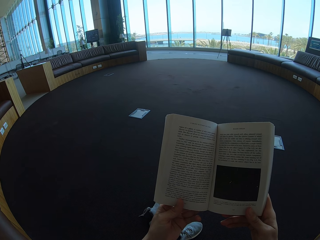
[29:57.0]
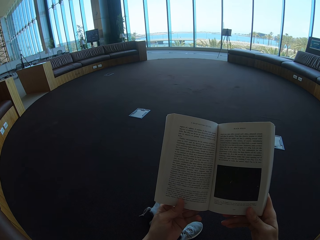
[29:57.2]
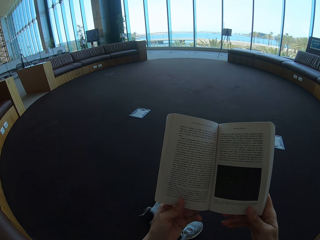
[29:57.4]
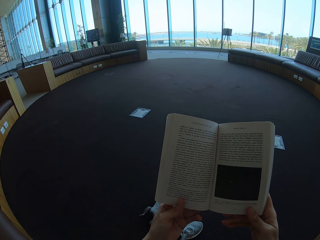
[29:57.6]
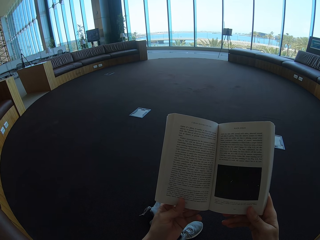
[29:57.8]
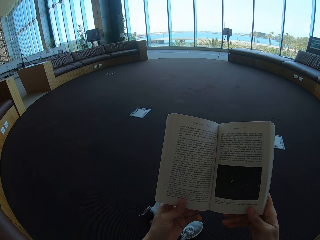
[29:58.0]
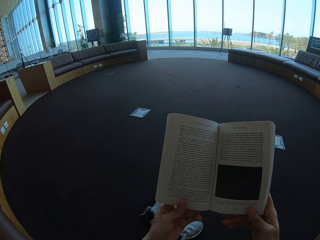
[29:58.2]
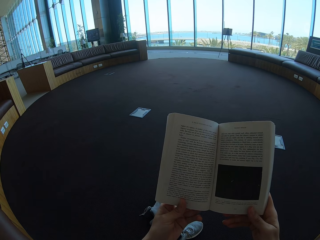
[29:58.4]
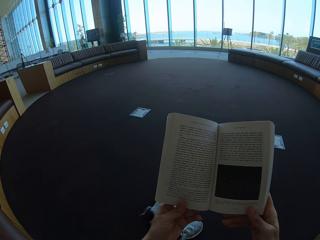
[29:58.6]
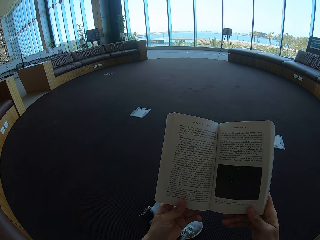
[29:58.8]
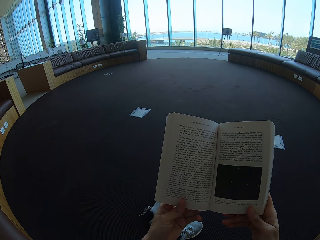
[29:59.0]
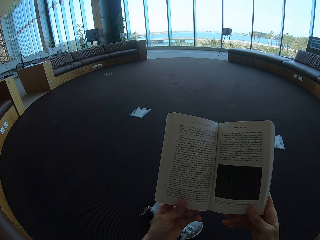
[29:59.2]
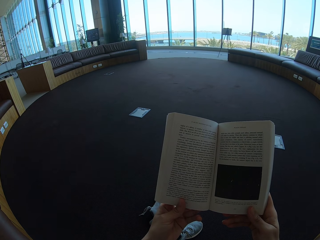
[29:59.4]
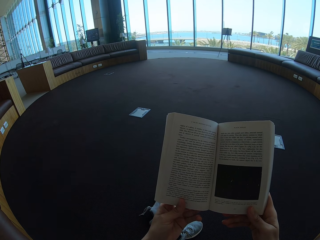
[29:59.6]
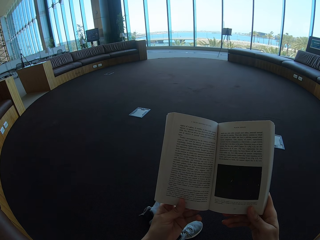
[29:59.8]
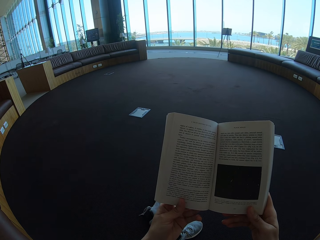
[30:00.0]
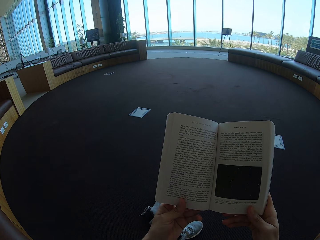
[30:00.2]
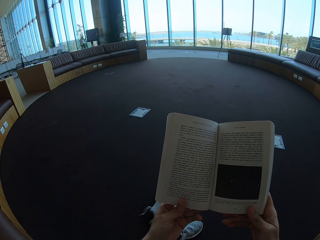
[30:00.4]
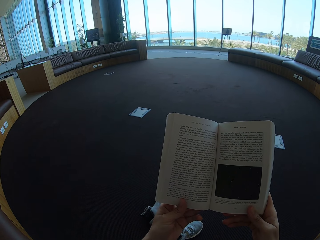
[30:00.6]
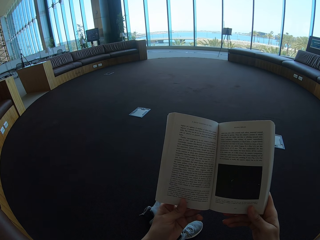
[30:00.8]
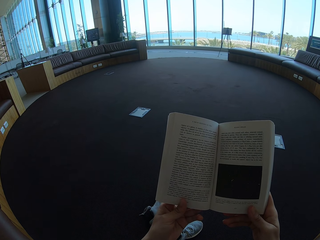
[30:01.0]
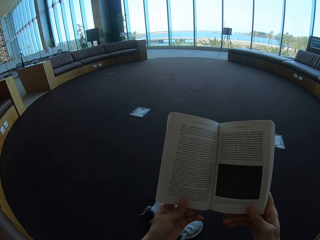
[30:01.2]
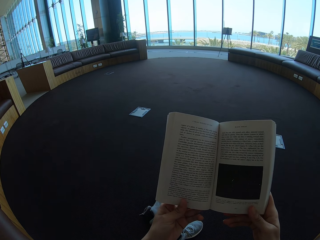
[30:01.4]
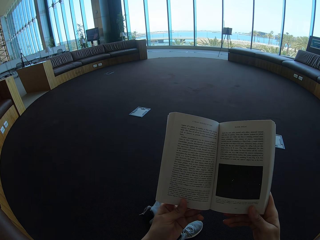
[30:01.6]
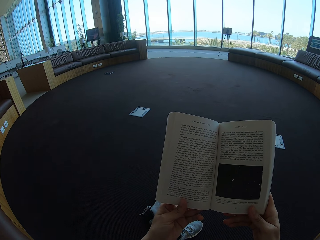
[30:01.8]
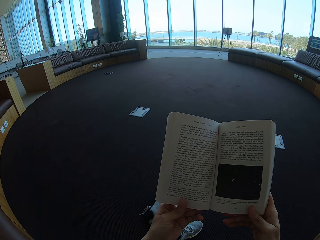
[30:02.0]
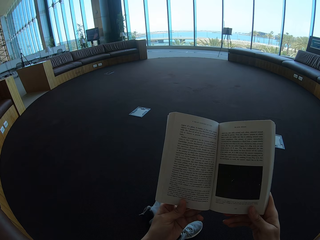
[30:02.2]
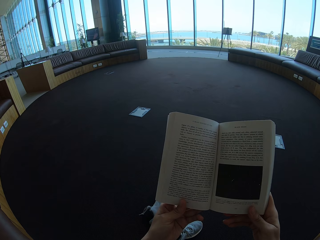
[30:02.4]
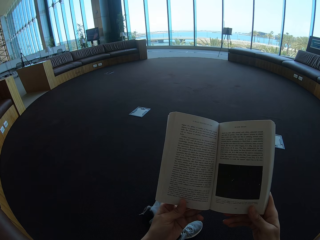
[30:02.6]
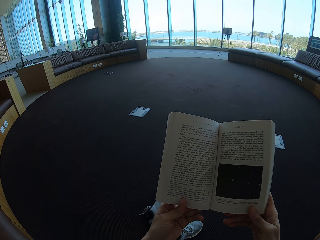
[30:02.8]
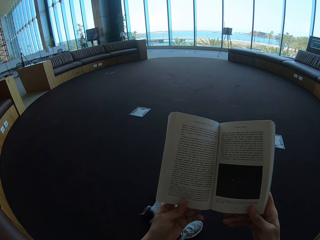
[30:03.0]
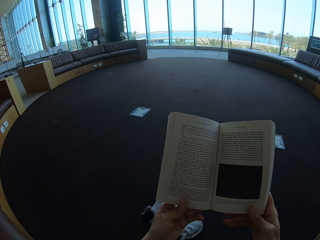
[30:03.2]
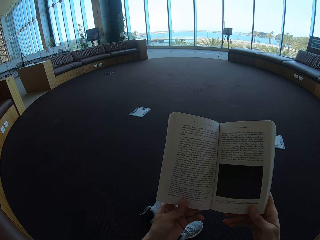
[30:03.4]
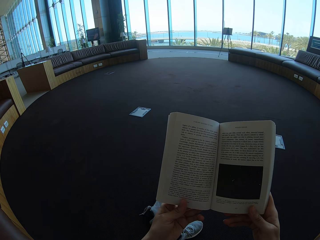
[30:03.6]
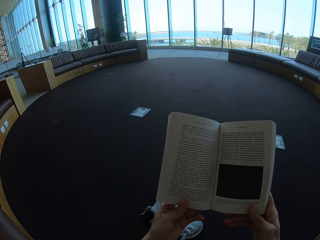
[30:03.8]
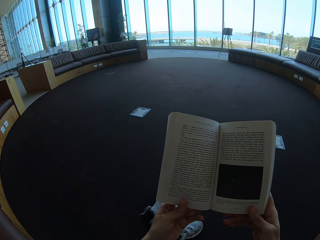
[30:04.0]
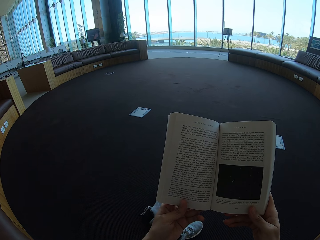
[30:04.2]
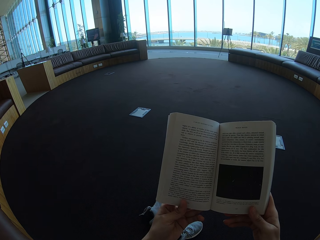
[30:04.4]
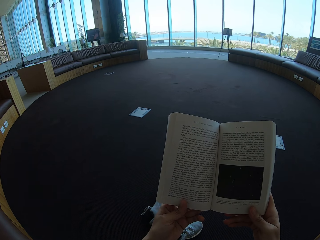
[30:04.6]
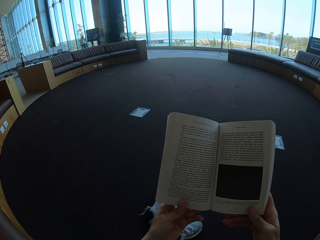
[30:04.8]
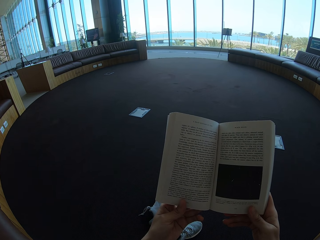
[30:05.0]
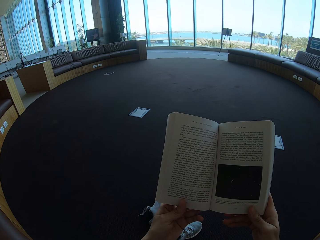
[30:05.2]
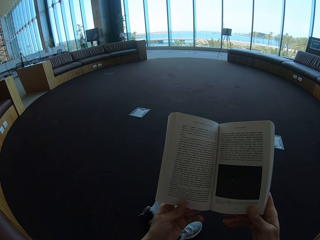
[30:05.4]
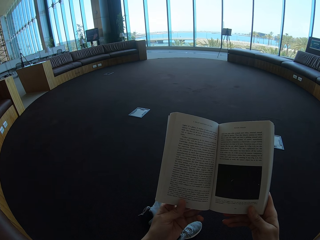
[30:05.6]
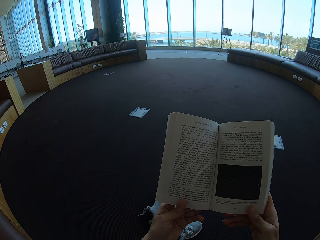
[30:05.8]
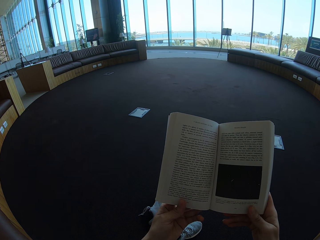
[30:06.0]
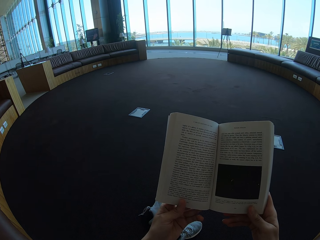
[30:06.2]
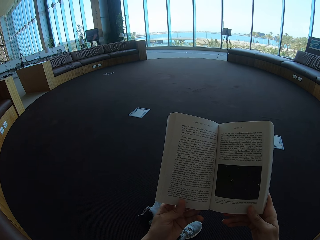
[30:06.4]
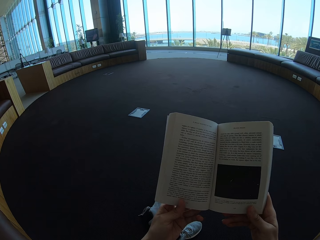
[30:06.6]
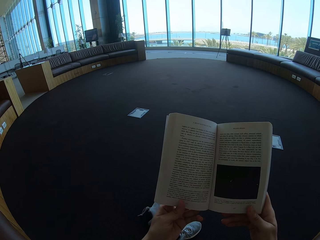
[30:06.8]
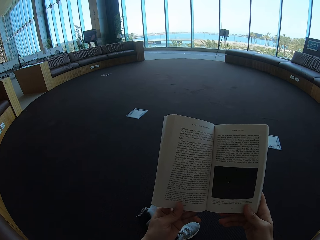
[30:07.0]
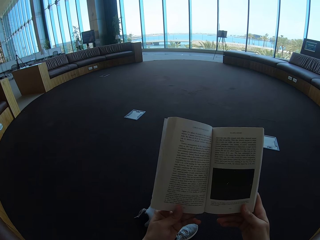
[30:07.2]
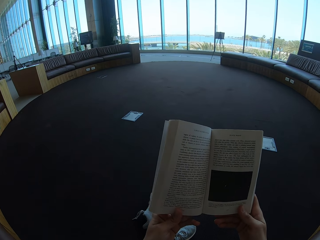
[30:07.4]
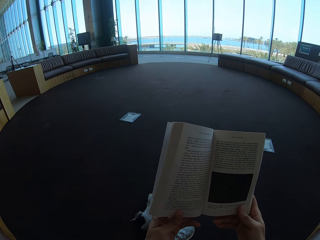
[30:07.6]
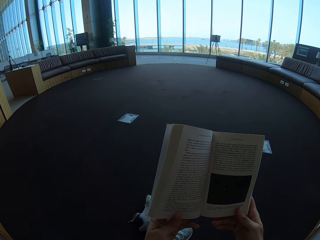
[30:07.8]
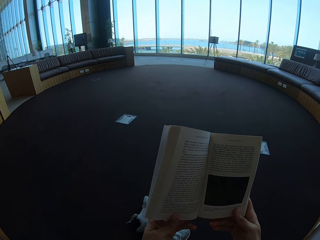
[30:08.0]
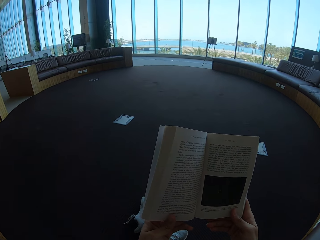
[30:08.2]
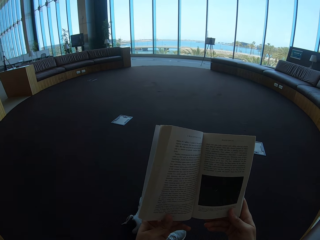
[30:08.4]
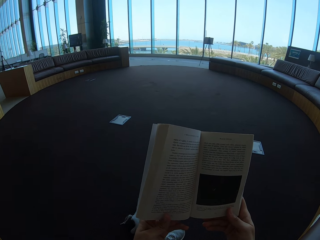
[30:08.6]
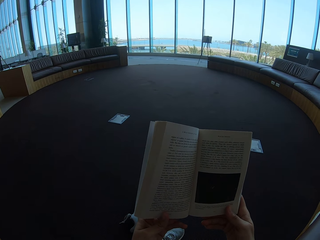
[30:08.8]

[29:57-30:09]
The camera wearer looks at the story book.

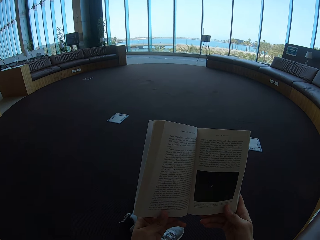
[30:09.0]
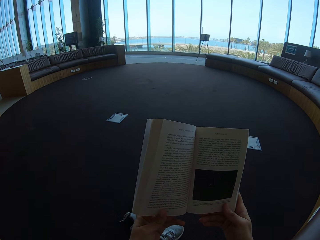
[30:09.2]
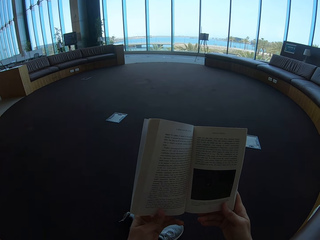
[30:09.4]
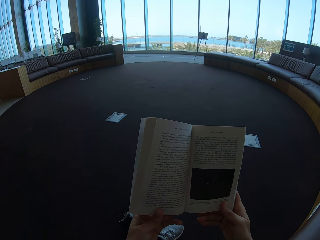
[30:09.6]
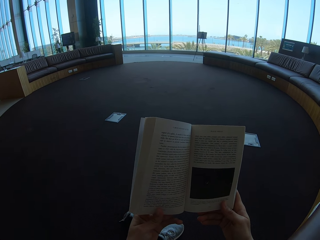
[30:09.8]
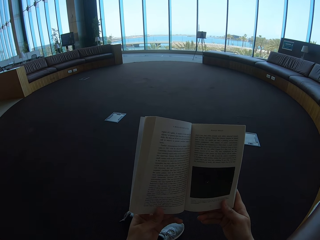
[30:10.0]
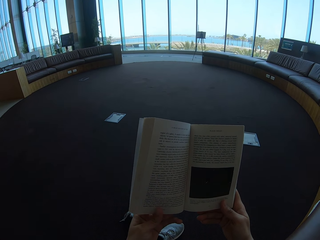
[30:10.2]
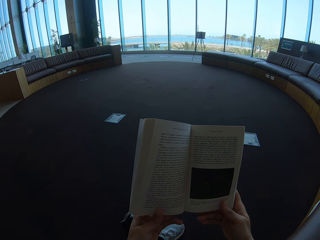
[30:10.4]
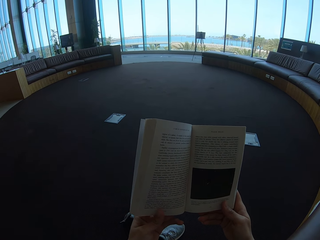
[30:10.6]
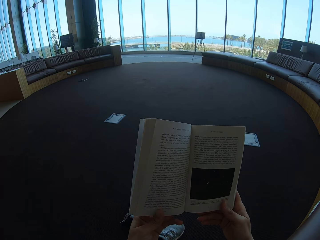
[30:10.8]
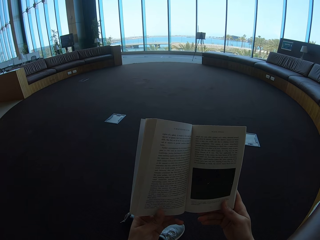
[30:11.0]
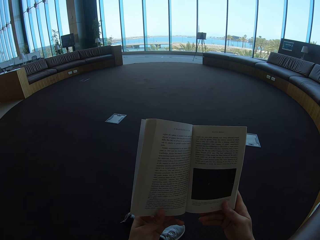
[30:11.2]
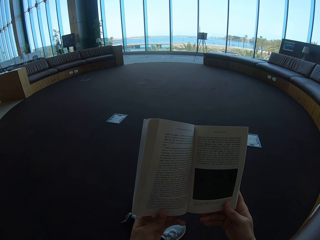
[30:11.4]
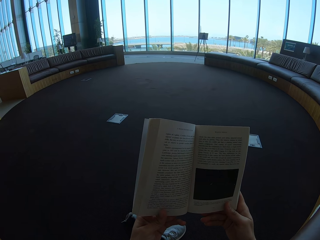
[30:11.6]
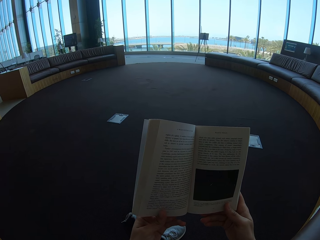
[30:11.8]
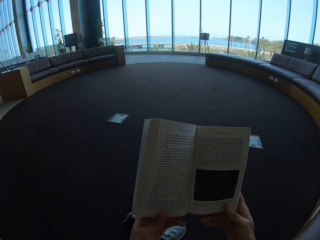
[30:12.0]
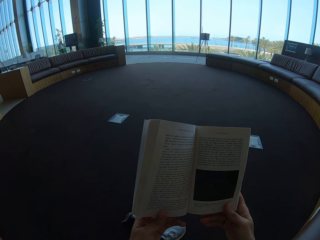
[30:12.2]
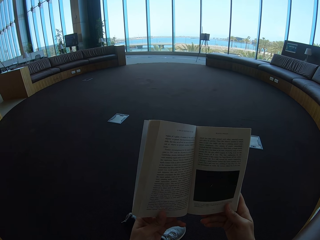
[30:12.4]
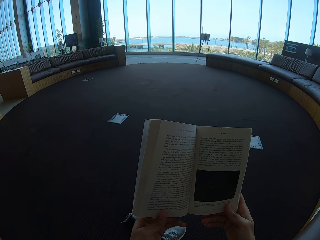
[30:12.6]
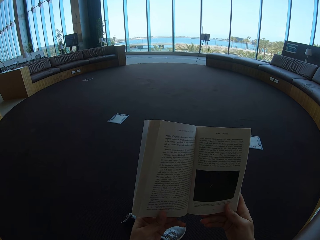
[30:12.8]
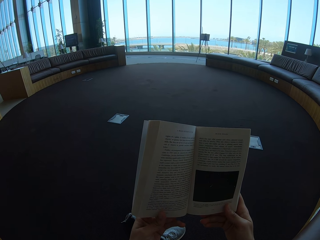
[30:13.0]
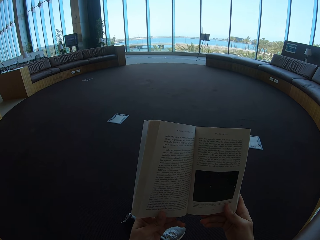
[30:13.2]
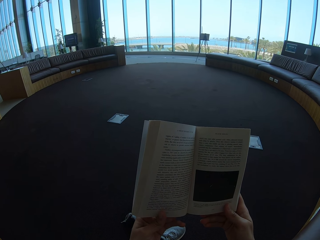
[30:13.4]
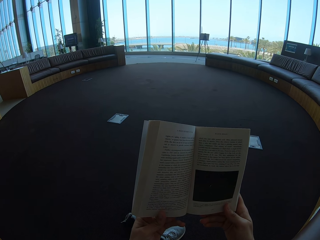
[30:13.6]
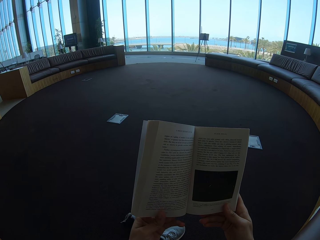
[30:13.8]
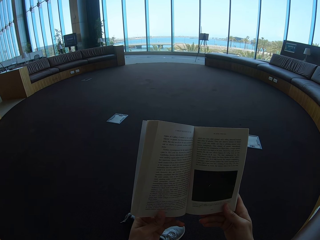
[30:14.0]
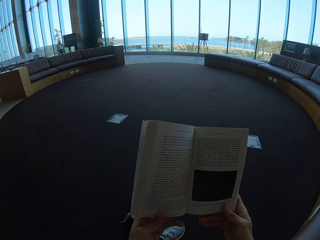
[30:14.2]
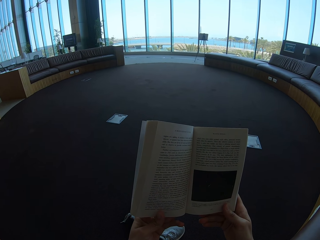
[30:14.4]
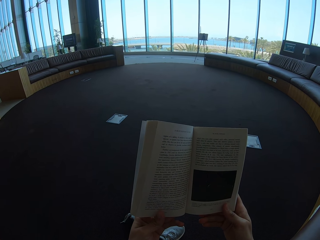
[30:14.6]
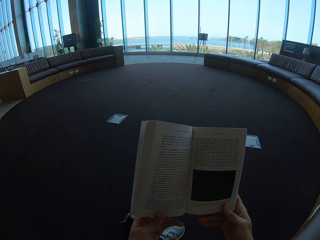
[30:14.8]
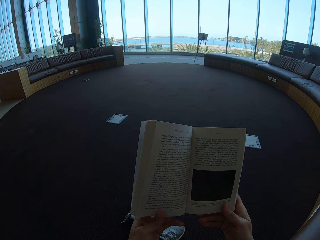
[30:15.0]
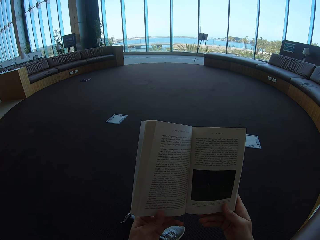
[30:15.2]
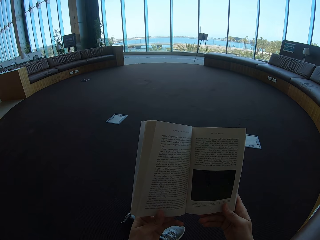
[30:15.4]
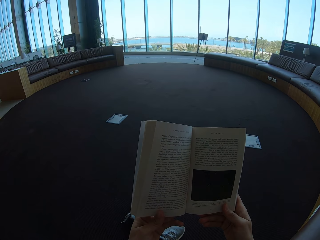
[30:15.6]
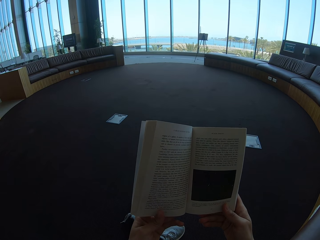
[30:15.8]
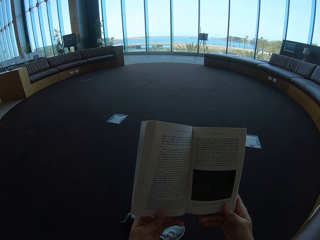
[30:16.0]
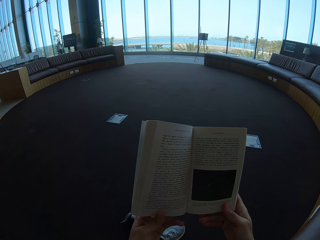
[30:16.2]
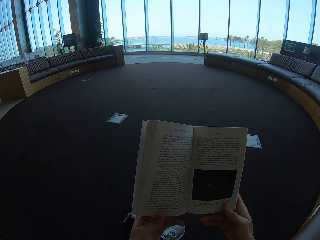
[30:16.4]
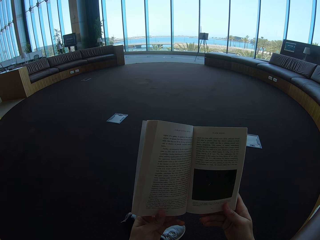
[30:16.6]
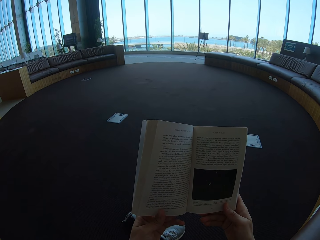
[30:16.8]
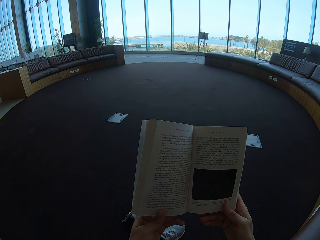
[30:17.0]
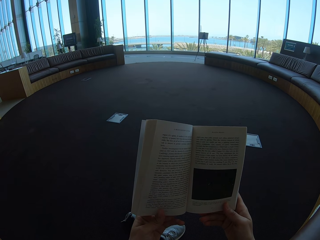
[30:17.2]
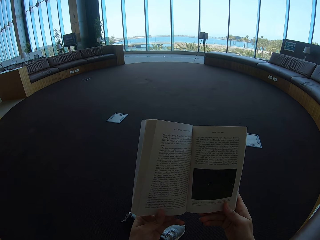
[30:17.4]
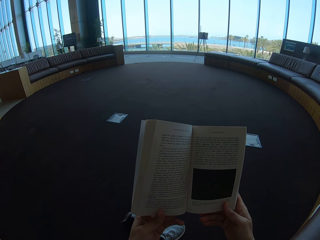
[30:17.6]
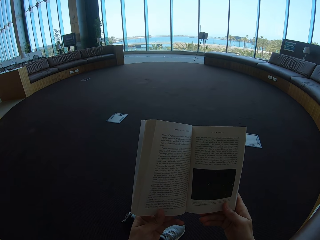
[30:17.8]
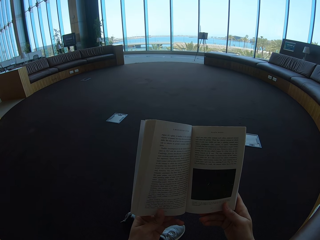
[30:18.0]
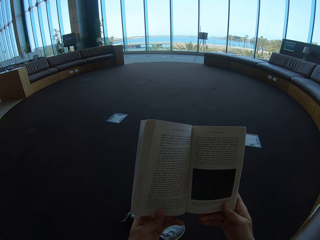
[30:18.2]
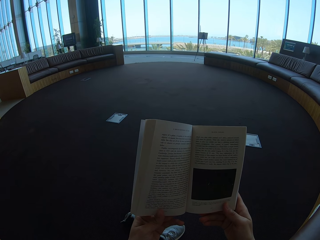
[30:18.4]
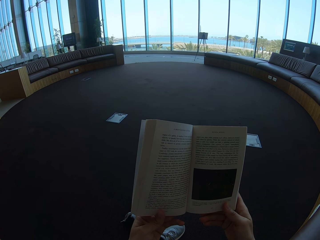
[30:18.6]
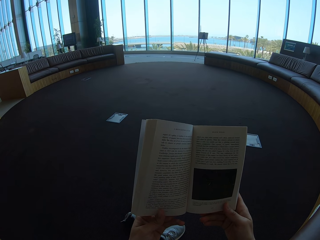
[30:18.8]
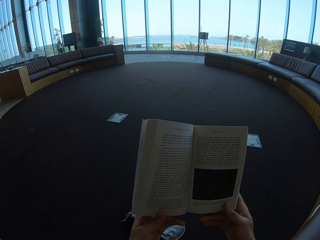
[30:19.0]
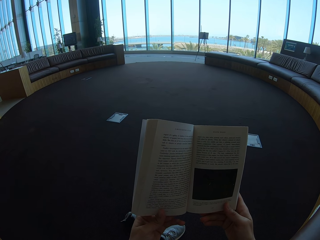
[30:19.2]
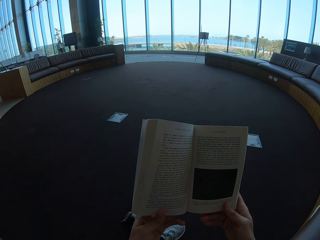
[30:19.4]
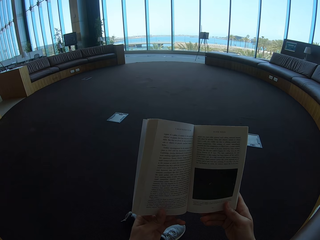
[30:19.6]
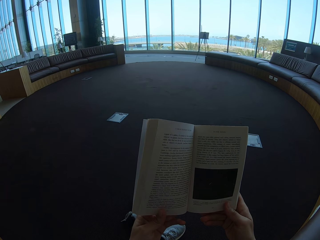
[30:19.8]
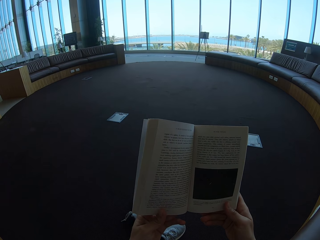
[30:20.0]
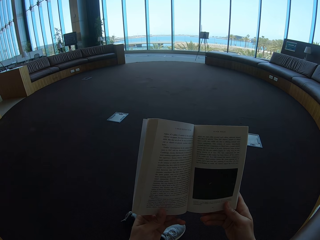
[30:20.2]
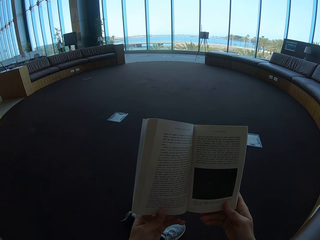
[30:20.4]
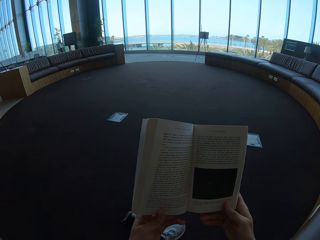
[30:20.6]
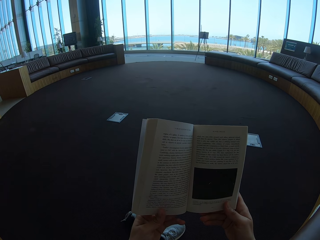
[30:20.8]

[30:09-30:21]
The camera wearer holds the story book.
